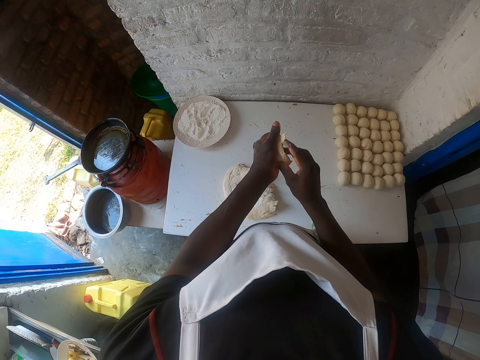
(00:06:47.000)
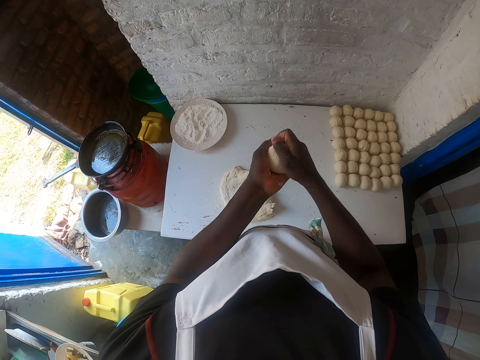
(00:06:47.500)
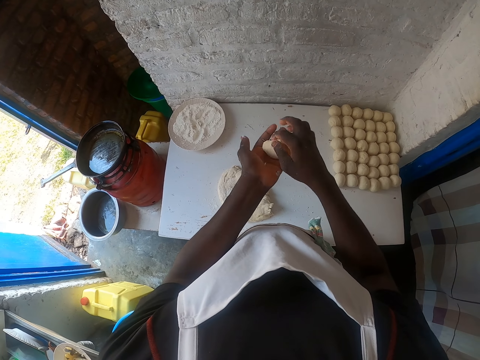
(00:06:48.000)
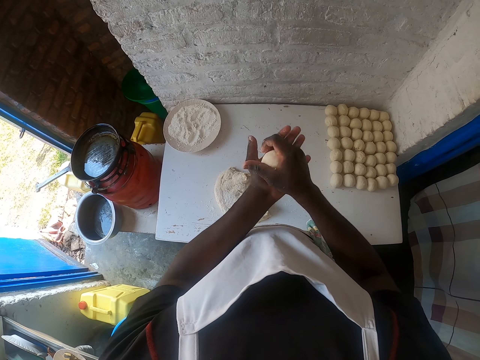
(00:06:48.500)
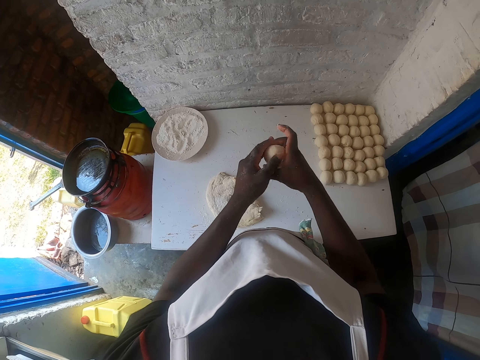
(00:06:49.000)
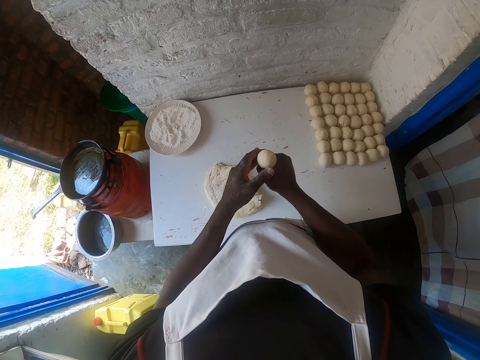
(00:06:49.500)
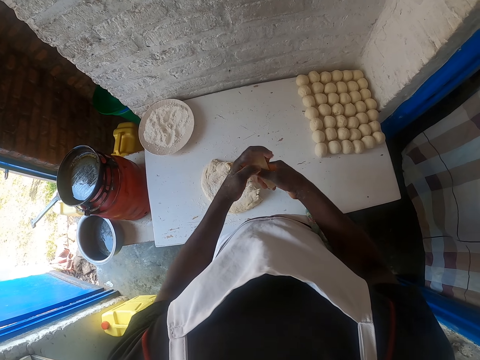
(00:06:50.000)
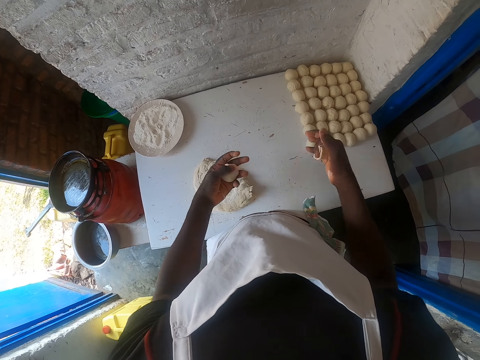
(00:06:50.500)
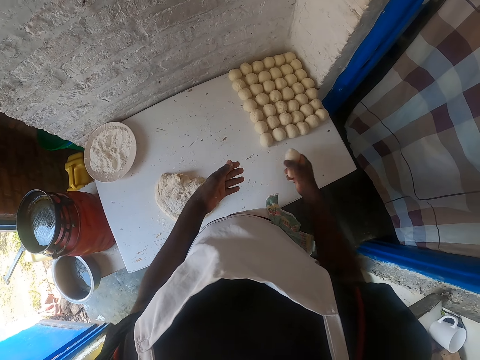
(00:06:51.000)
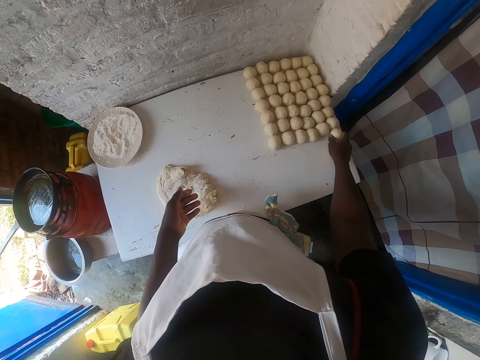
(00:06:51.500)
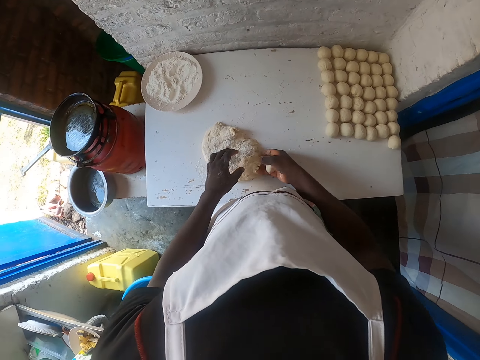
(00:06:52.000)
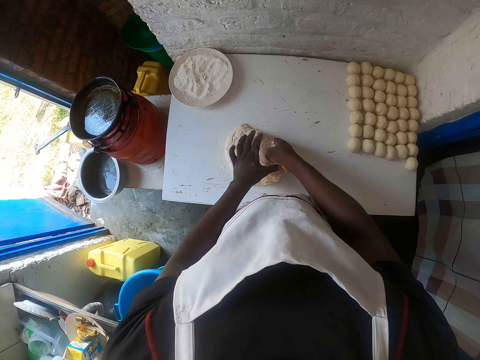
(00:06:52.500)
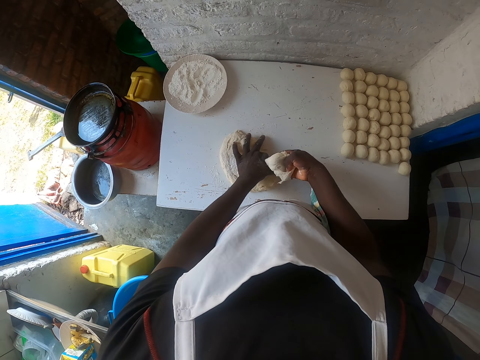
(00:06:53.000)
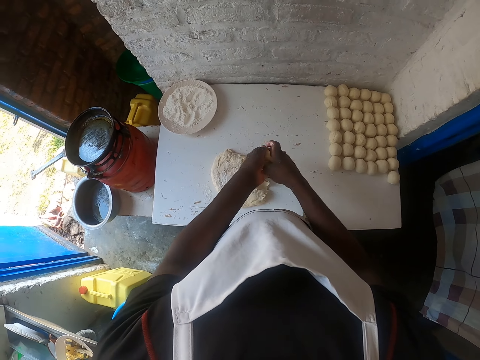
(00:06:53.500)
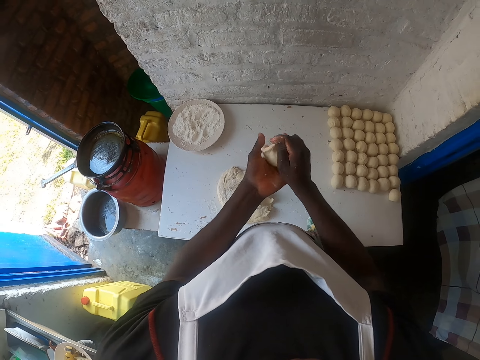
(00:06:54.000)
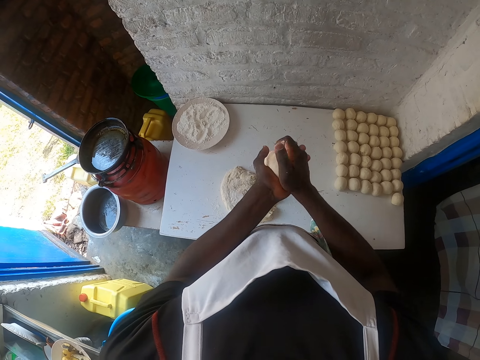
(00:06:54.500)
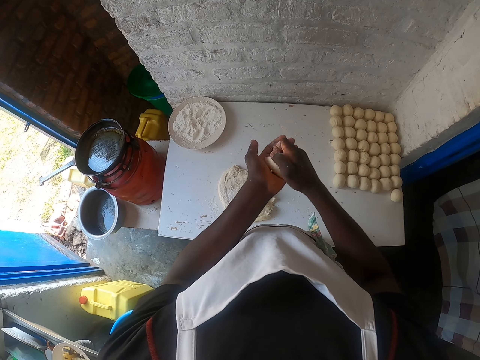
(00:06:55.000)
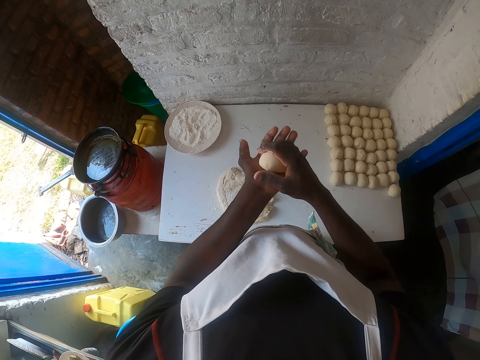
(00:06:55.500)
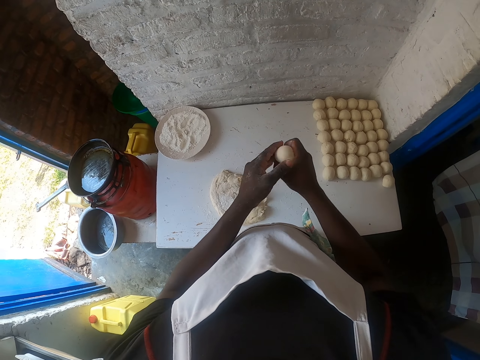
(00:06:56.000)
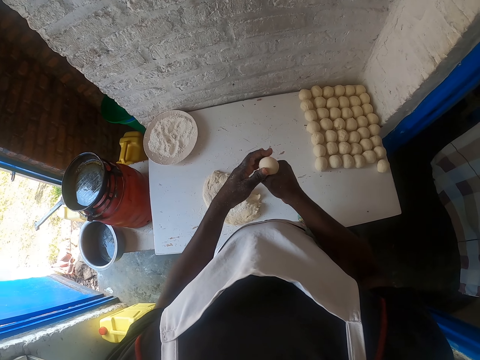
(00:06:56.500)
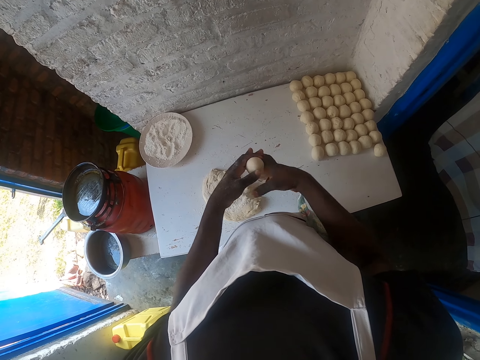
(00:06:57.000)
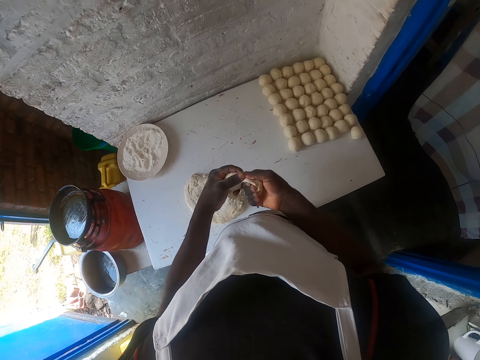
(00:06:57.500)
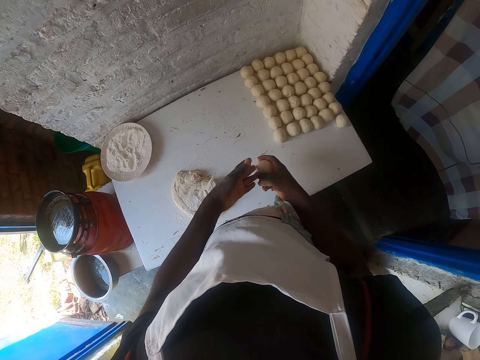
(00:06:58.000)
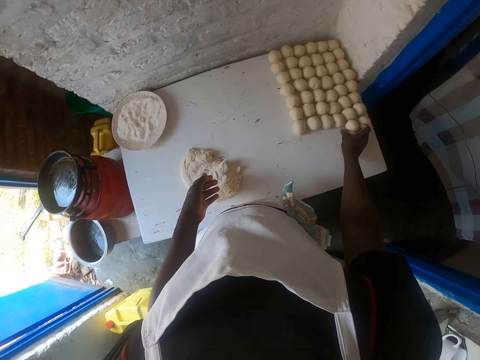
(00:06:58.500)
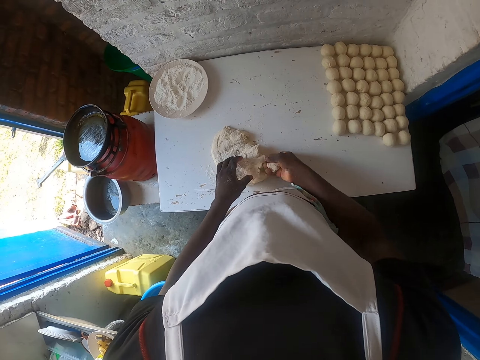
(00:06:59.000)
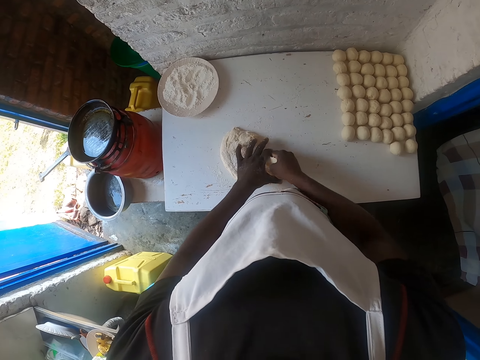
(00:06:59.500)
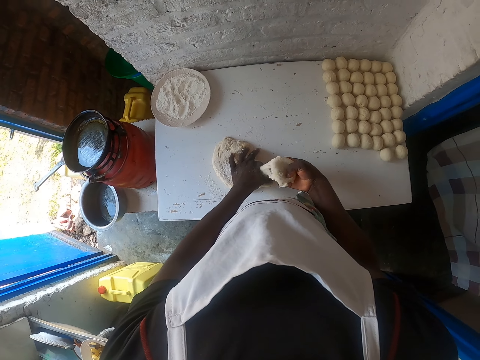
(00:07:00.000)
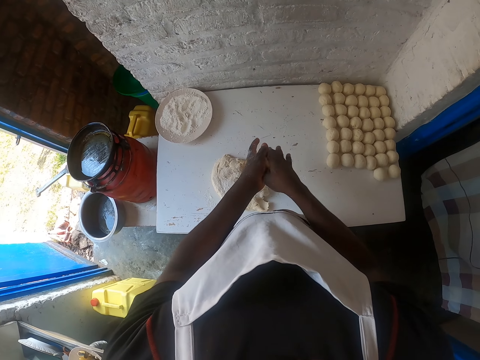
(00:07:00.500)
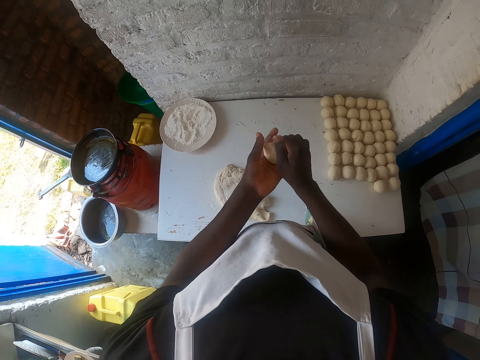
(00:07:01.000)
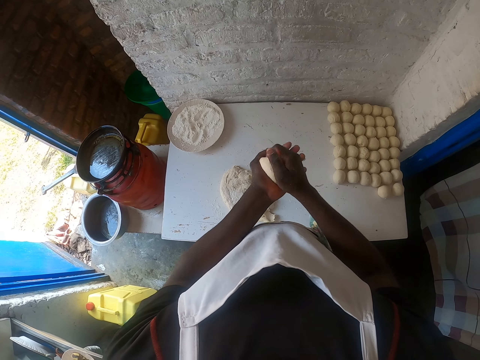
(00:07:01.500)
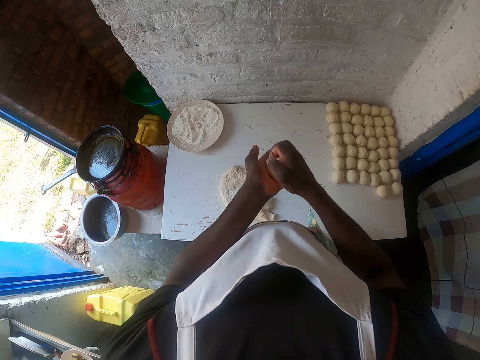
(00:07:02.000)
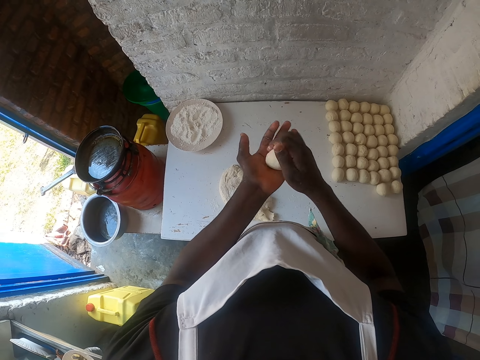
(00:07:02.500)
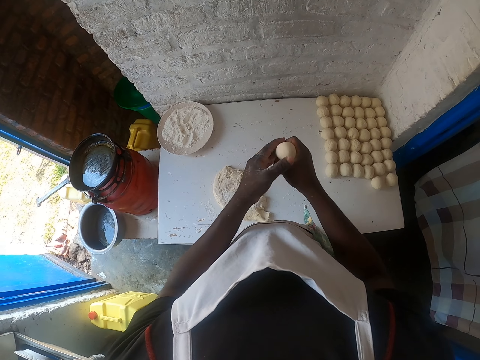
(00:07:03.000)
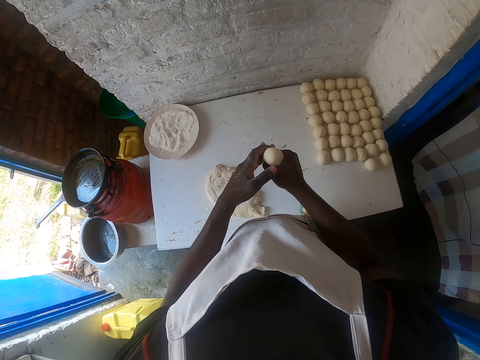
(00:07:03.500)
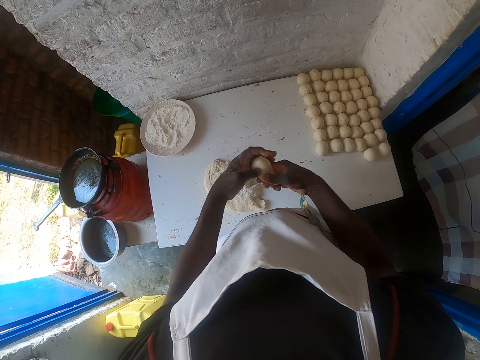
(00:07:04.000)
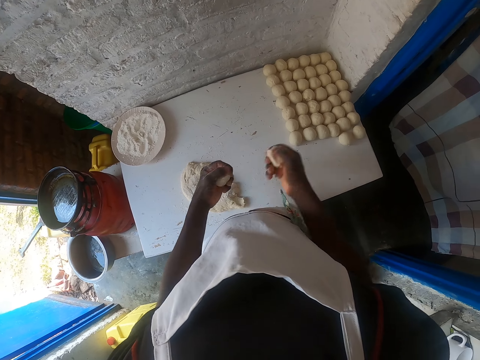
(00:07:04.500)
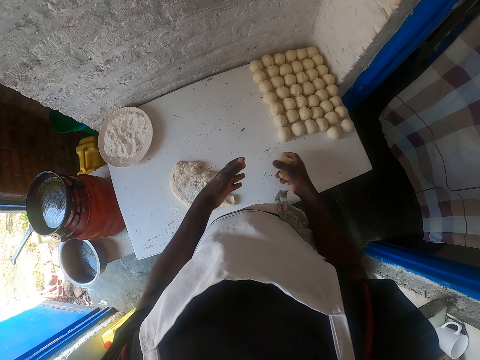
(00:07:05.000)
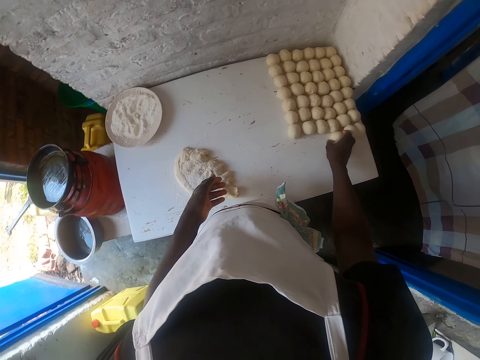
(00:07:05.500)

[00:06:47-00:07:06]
The camera wearer squeezes the dough. They cut the dough, transfer the dough to the right hand and drop the dough piece on the table. They move the right hand and pull the dough. They cut the dough piece on the table. They roll the dough piece in hands. They squeeze the dough. They cut the dough, transfer the dough to the right hand and drop the dough piece on the table. They pull the dough. They cut the dough piece on the table. They roll the dough with both hands. They squeeze the dough. They cut the dough, transfer the dough to the right hand and drop the dough piece on the table.

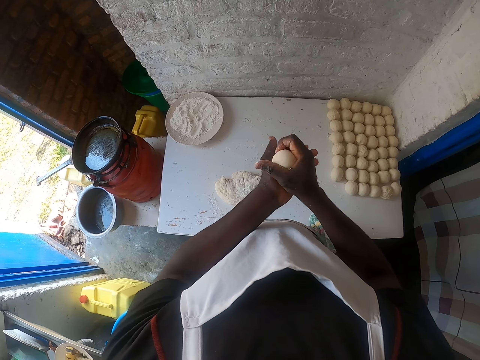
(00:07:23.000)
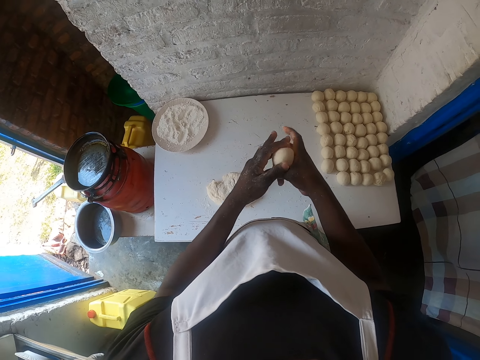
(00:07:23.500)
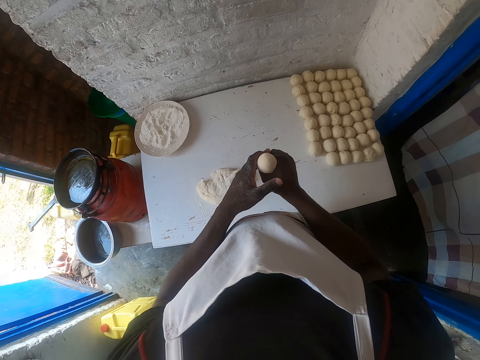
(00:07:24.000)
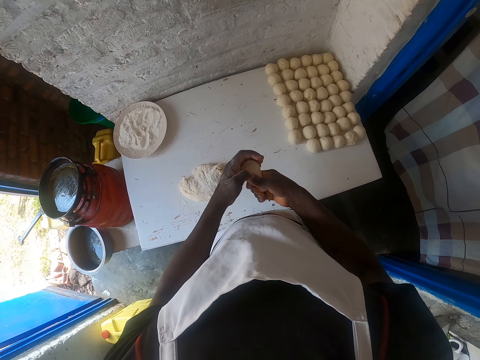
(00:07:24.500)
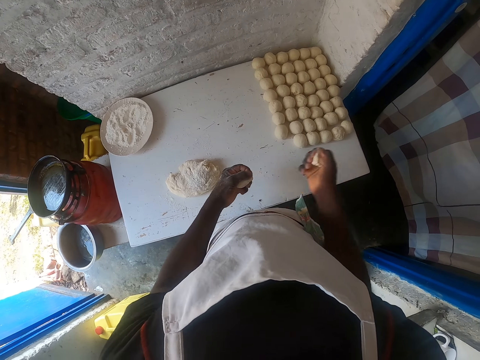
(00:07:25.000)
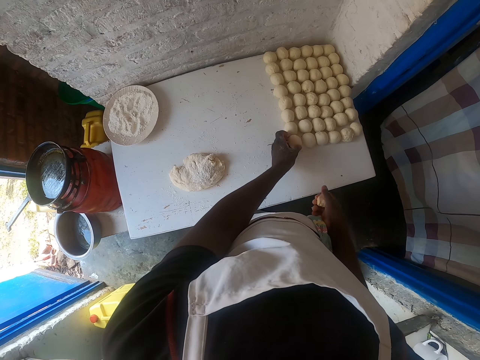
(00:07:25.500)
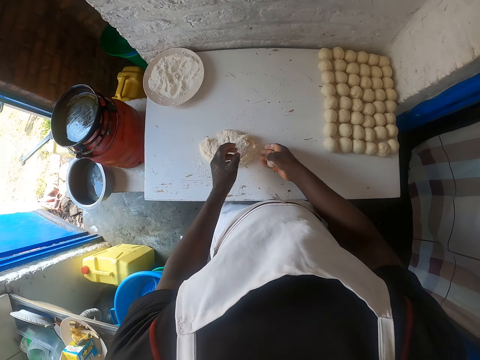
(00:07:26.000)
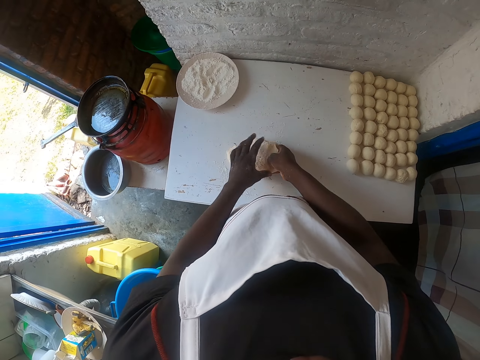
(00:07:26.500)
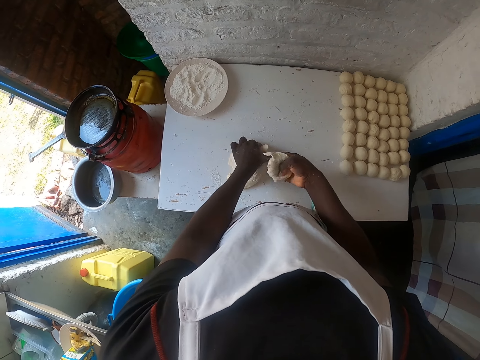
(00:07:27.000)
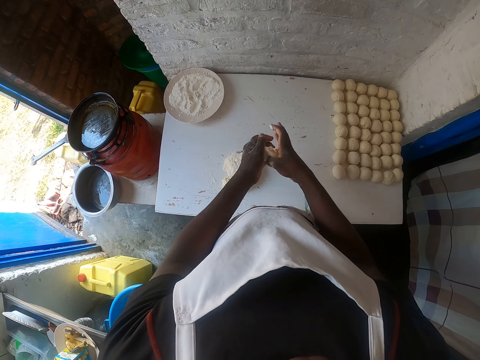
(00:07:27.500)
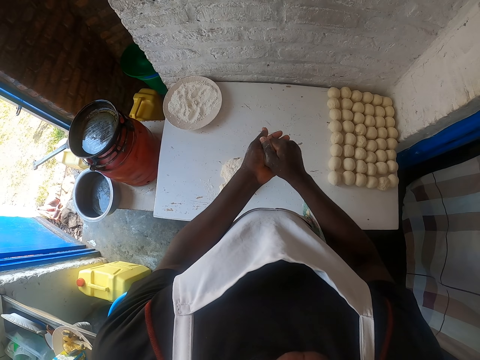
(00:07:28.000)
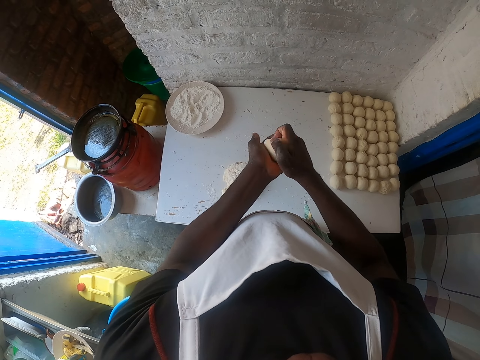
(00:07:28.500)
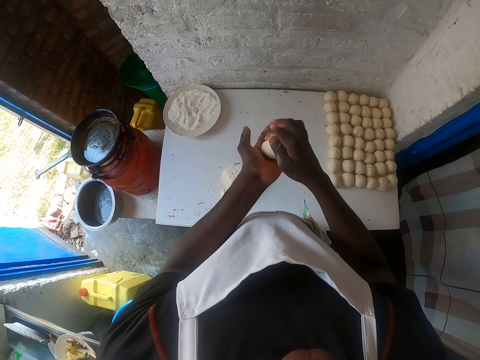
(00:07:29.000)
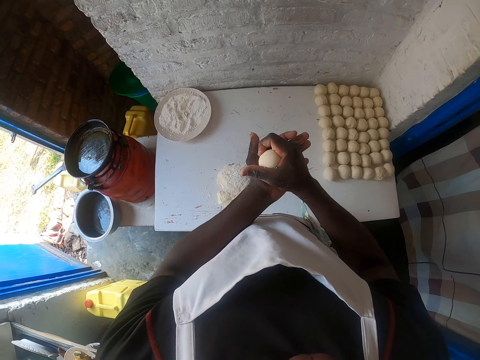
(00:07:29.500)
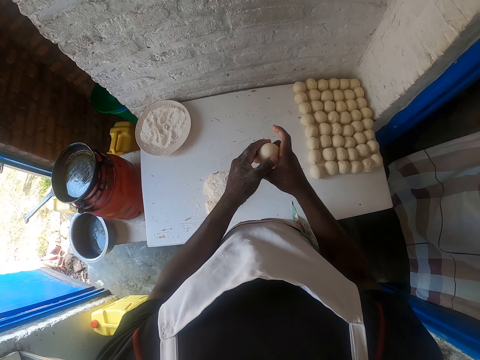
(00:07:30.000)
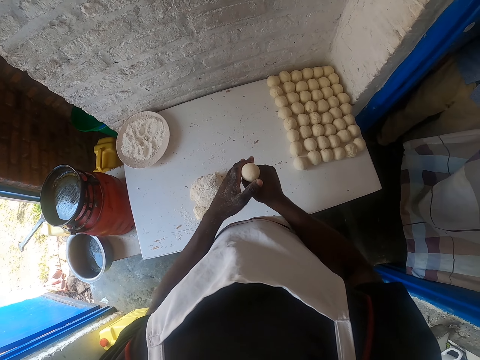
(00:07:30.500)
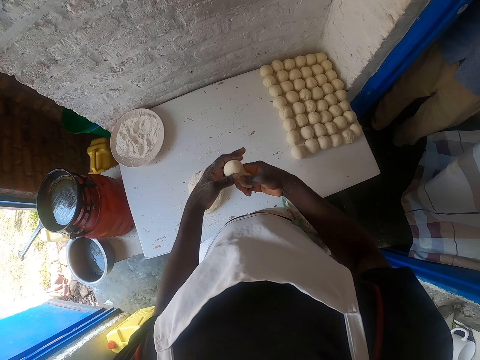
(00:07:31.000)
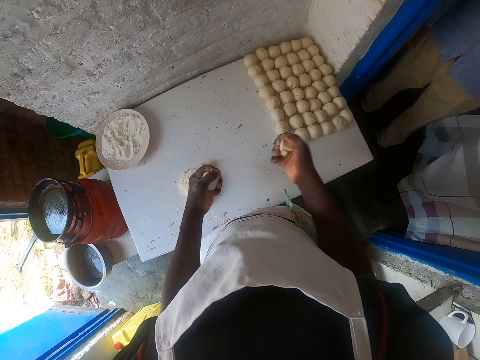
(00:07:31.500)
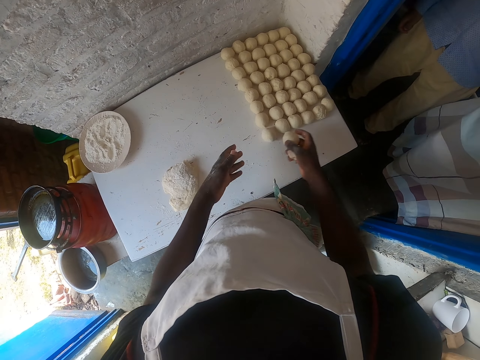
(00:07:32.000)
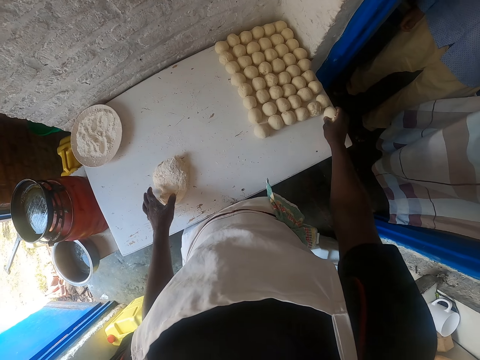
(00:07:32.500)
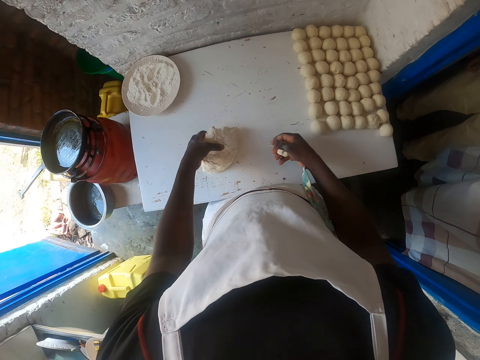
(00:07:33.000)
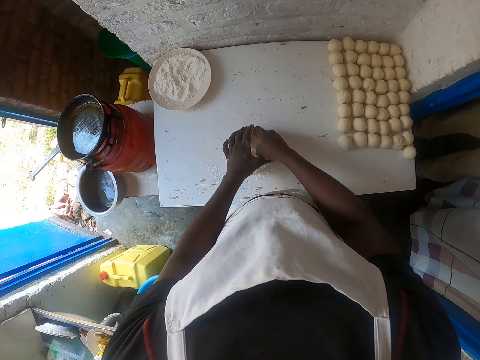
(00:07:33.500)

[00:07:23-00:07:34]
The camera wearer squeezes the dough. They cut the dough and drop the dough piece on the table. They move both hands and pull the dough. They cut the dough piece on the table. They lift the dough. They roll the dough with both hands. They squeeze the dough. A man pulls the curtain. The camera wearer cuts the dough. They cut the dough again. They drop the dough piece on the table. They pull back the right hand. They cut the dough piece on the table.
